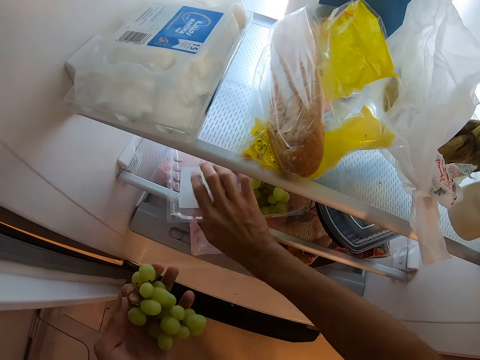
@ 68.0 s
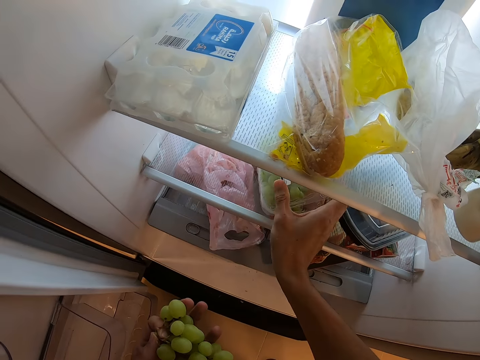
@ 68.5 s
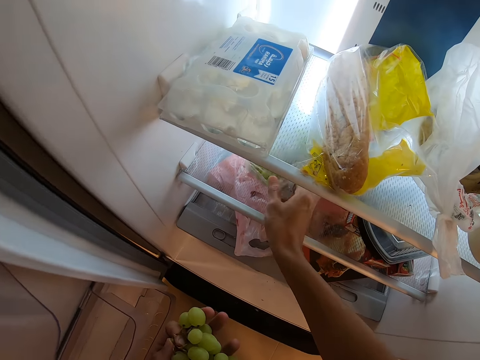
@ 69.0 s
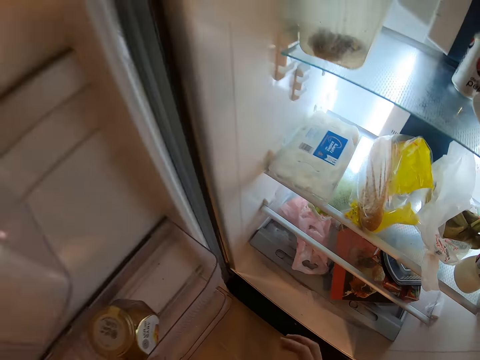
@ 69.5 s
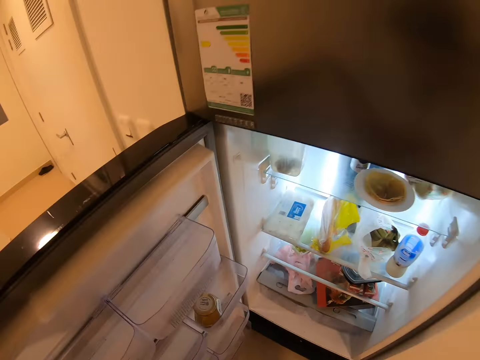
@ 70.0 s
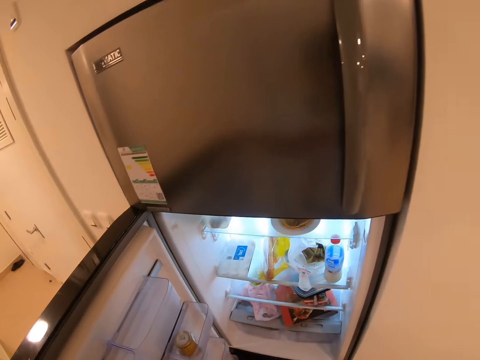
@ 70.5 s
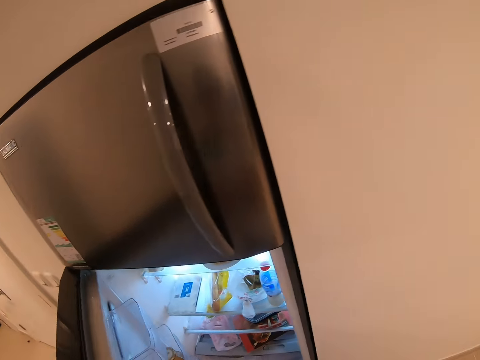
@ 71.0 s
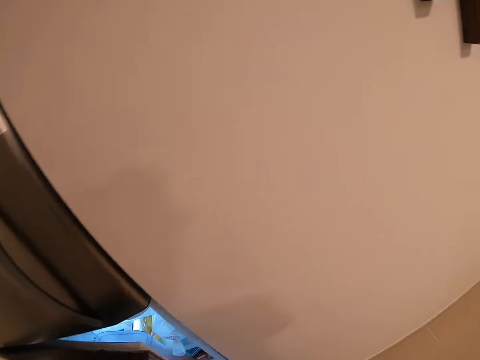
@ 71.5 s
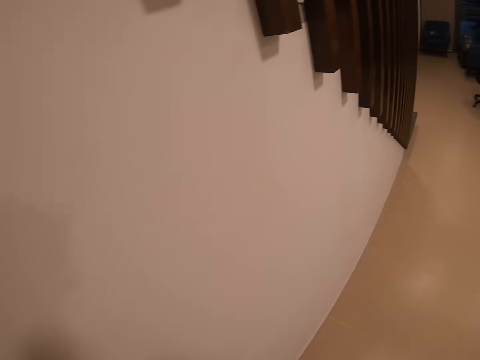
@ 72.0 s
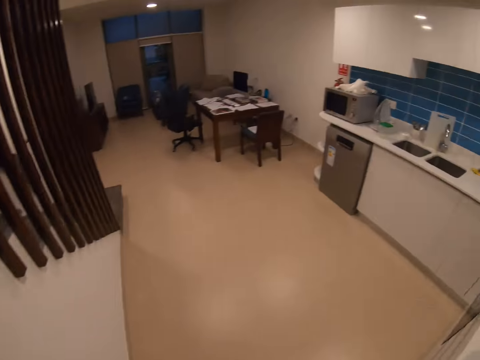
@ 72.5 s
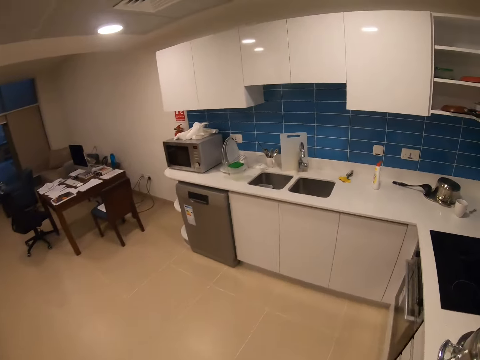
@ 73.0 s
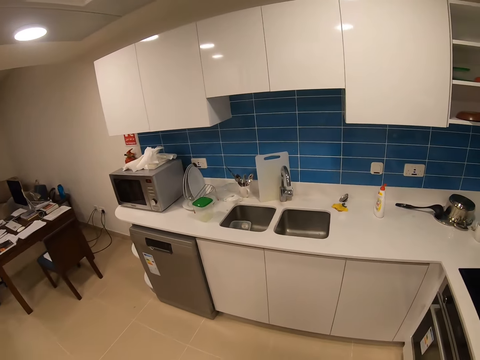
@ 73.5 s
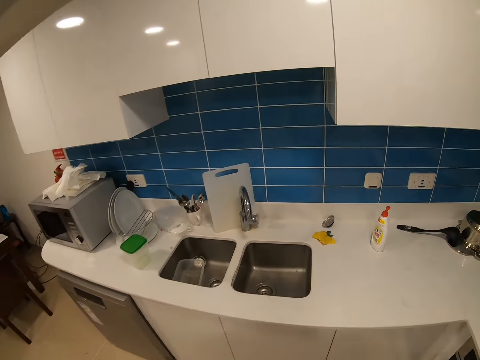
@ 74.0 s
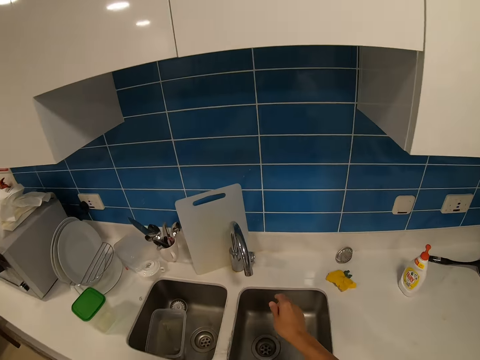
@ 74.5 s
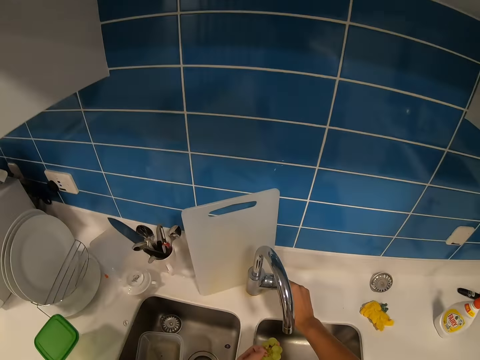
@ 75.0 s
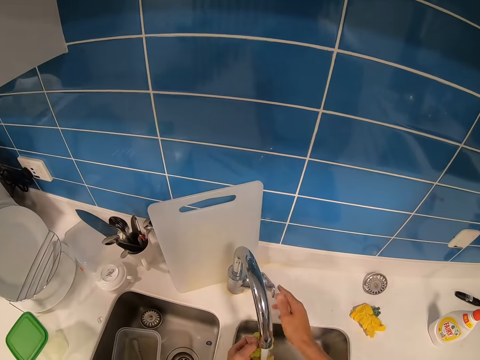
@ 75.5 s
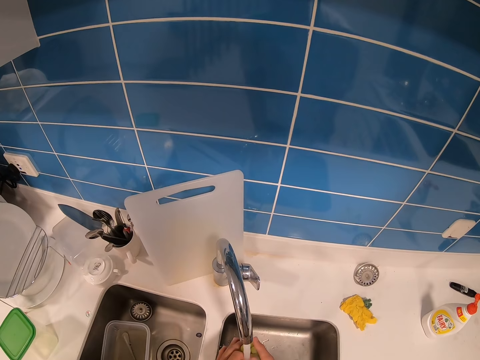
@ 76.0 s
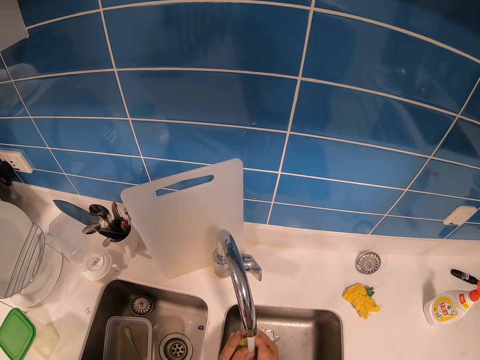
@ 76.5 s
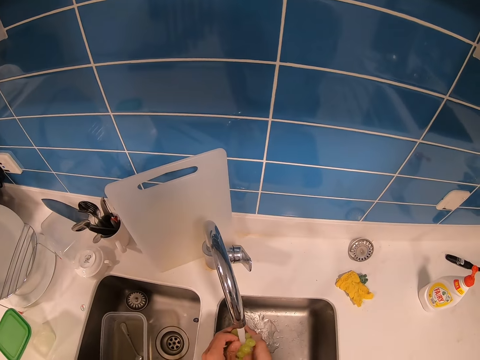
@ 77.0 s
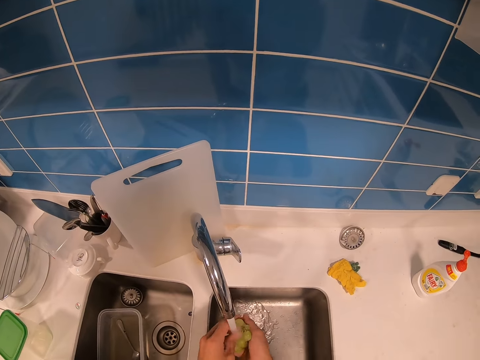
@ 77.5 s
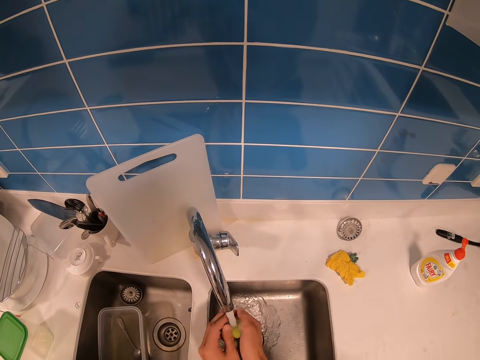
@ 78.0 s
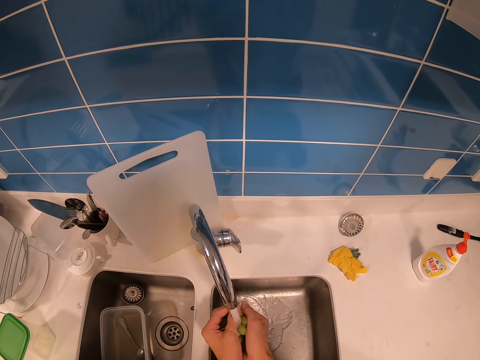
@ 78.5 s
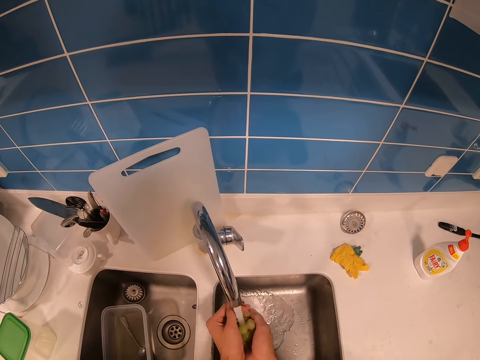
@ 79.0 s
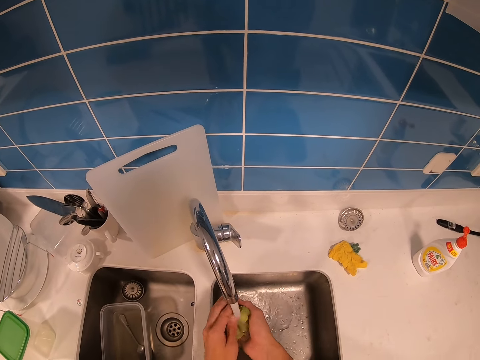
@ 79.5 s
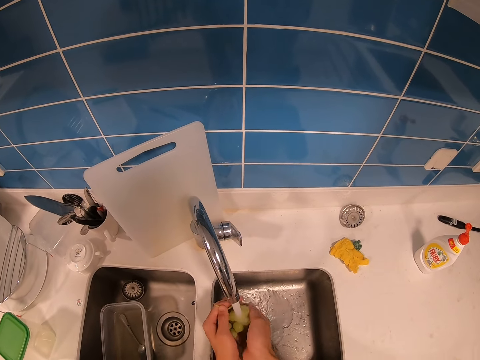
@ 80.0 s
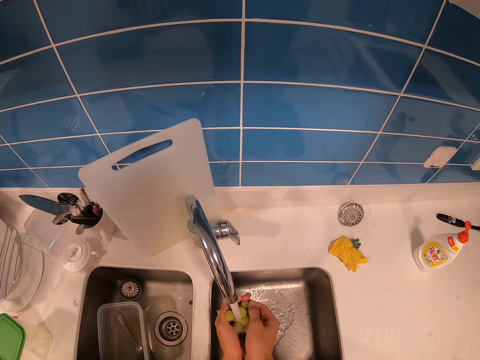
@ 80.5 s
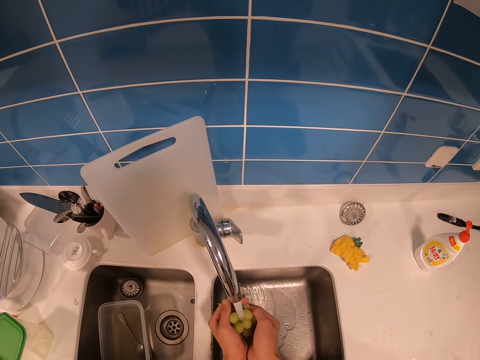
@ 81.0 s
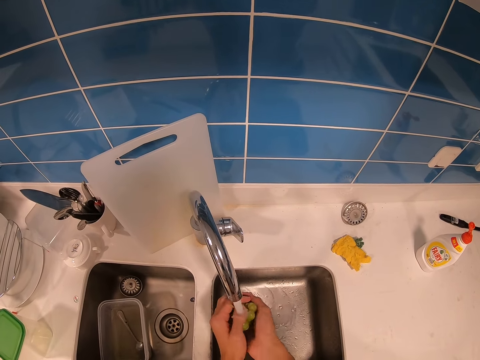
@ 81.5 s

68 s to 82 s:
The camera wearer closes the tin. They close the fridge. They walk towards the sink. They turn on the tap. They clean the grapes. They wash the dishwasher with water.

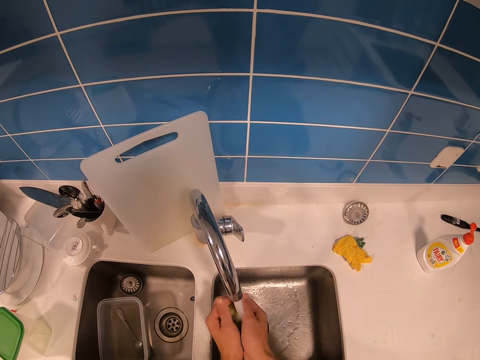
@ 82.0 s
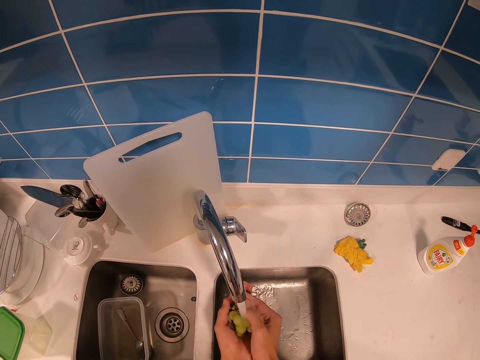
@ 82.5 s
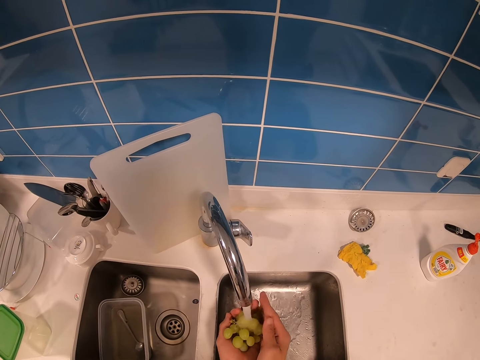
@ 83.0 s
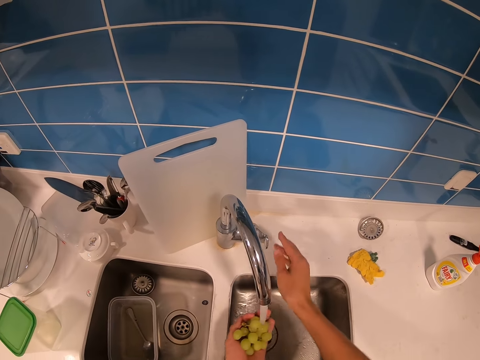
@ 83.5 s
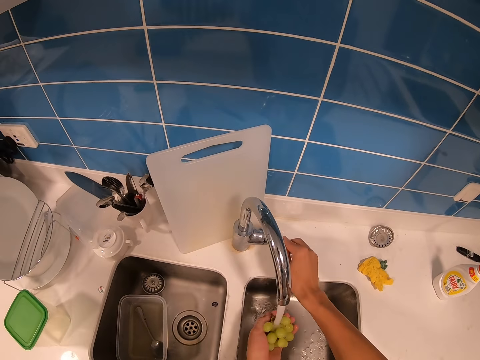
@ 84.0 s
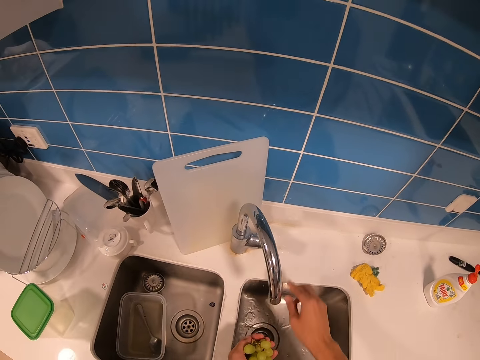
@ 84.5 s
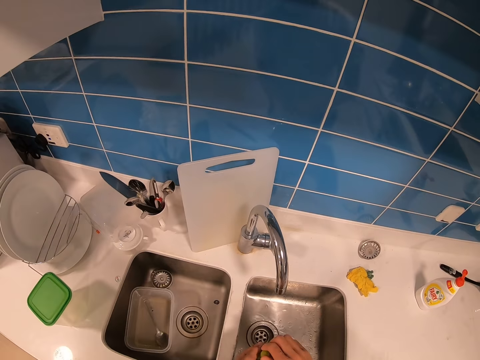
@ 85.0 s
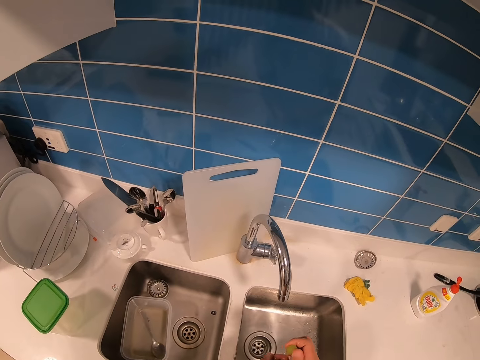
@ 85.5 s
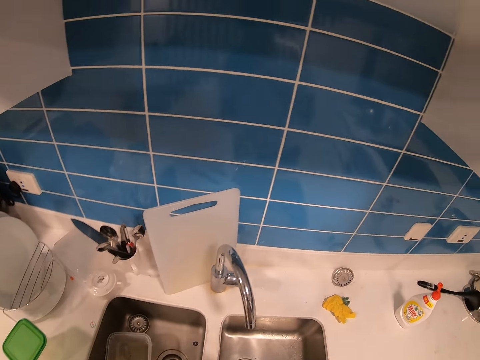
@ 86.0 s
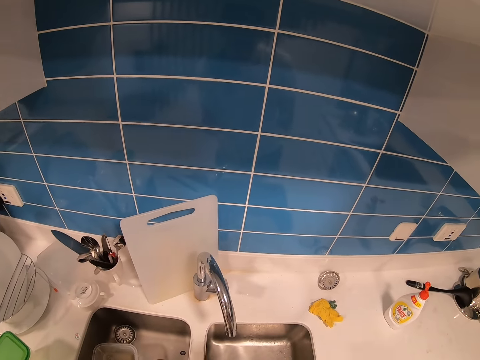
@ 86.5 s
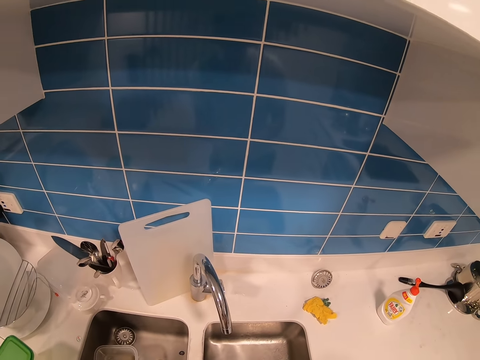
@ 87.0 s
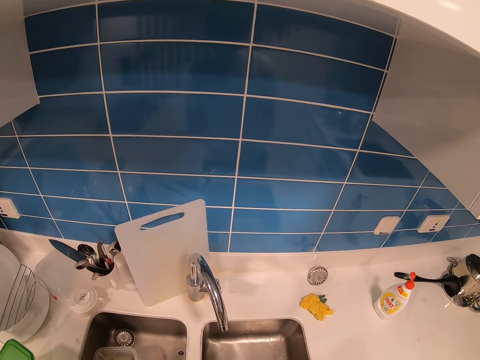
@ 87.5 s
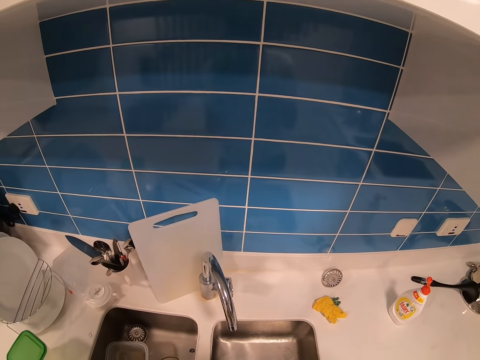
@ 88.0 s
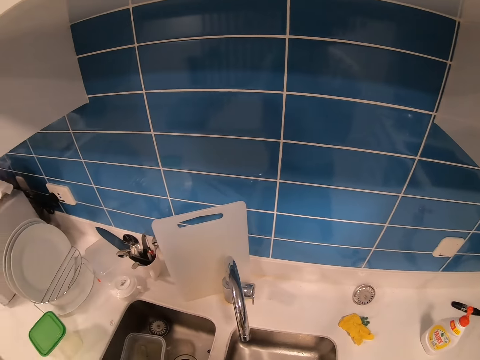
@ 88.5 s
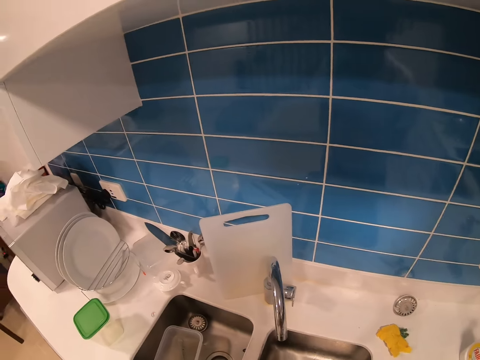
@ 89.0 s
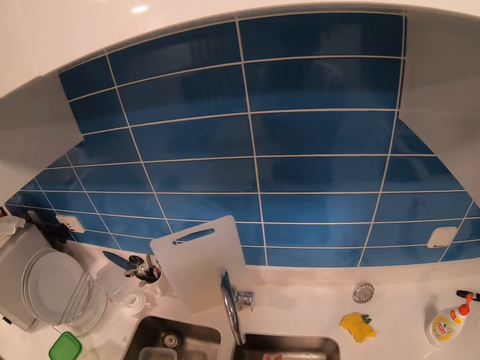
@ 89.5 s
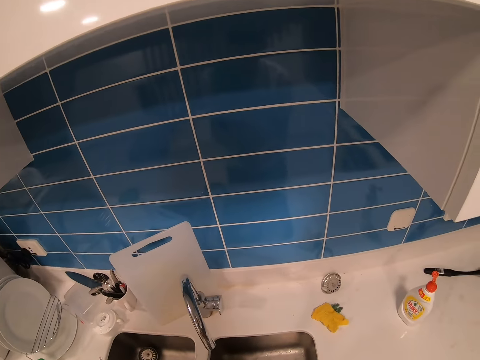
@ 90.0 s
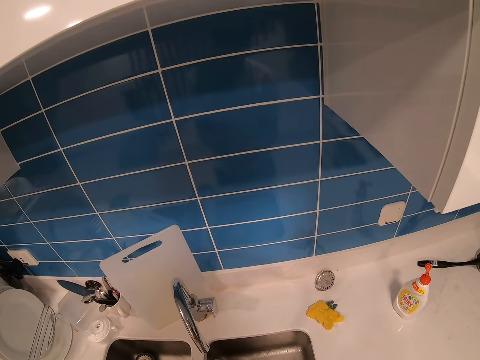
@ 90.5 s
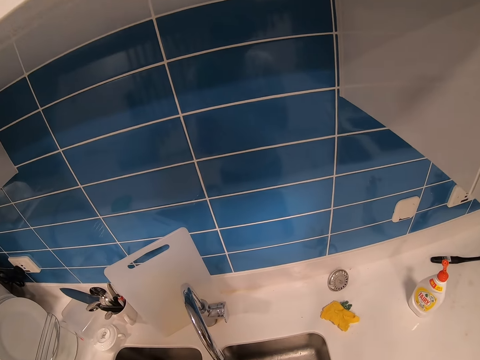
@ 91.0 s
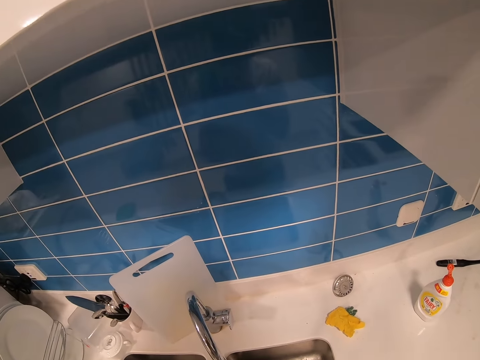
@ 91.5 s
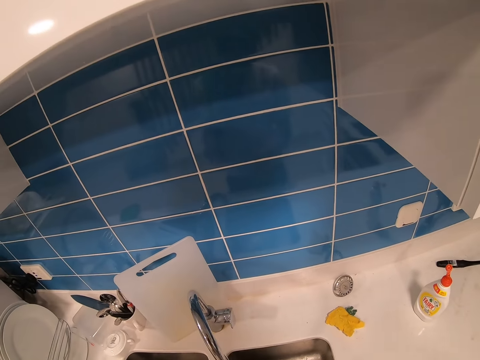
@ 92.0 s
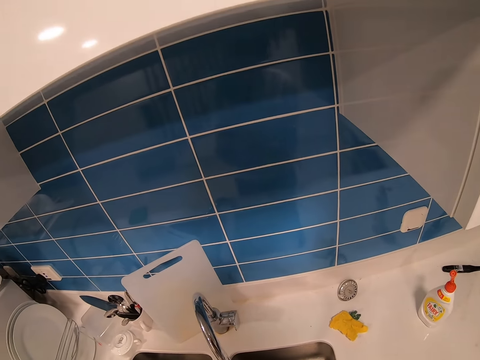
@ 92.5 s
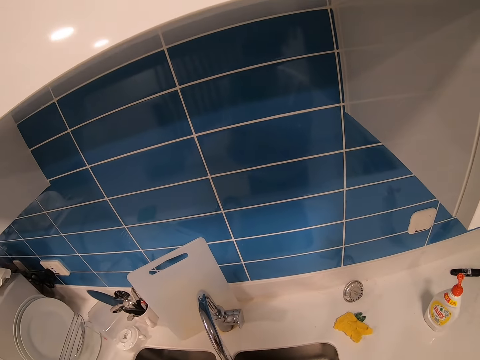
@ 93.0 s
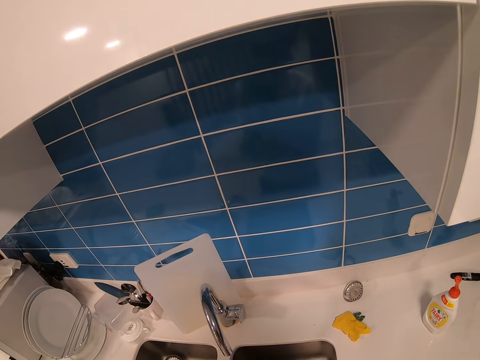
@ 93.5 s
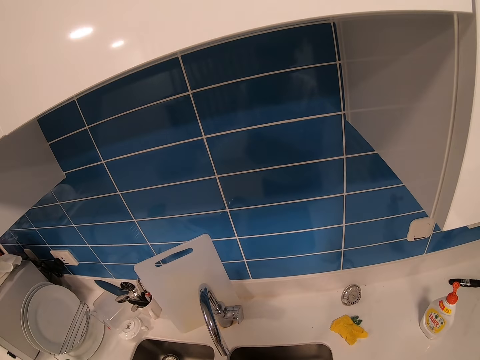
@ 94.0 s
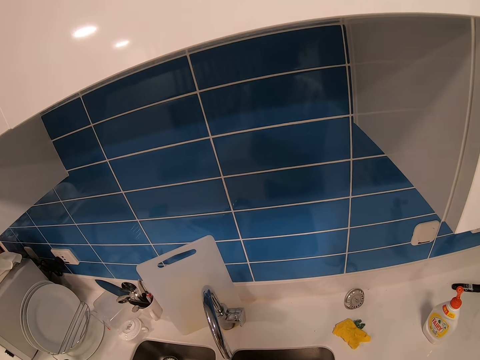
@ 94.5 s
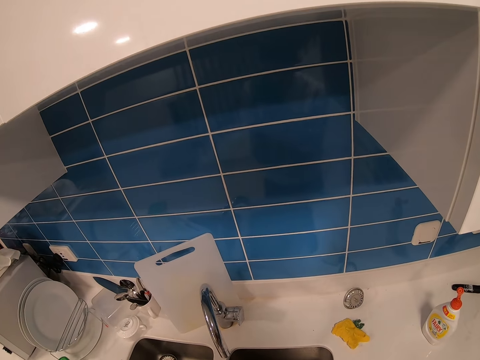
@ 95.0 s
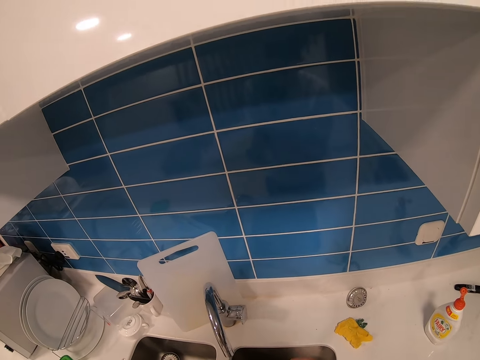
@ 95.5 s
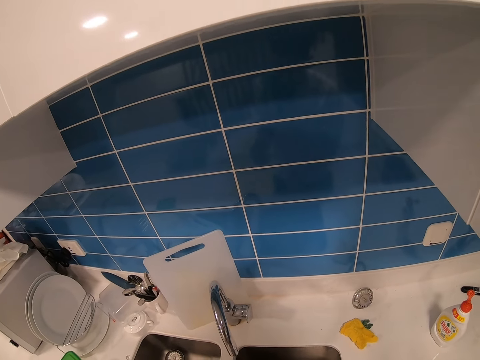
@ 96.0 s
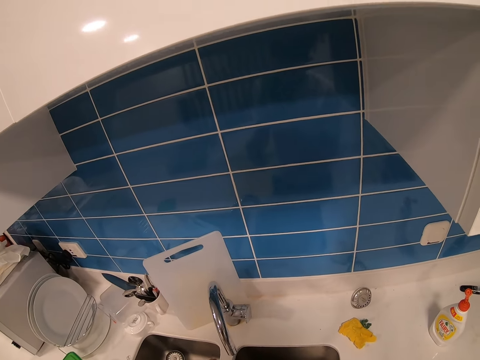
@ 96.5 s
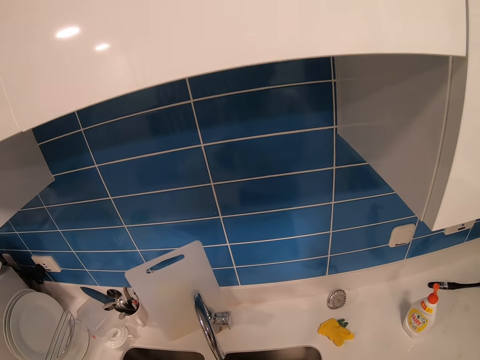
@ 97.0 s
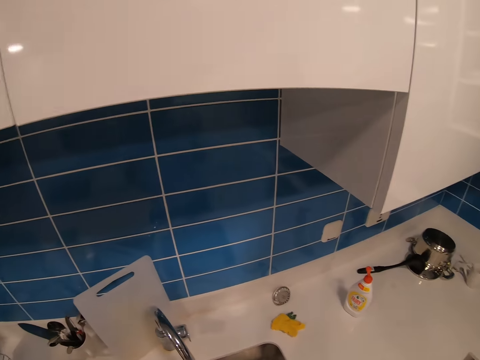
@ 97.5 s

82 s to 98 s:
The camera wearer turns off the tap. They look around. They eat the grapes. They walk around the kitchen.
